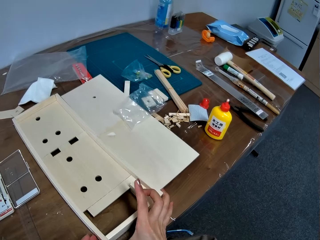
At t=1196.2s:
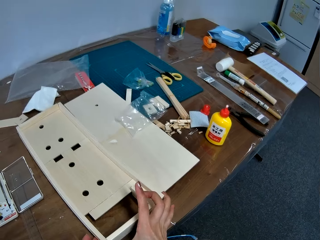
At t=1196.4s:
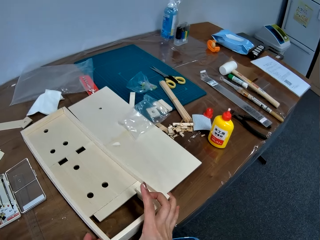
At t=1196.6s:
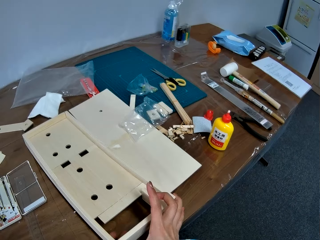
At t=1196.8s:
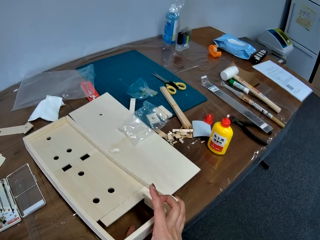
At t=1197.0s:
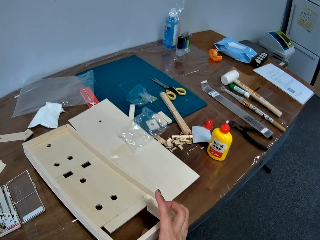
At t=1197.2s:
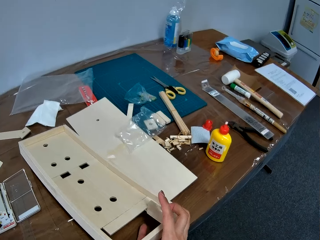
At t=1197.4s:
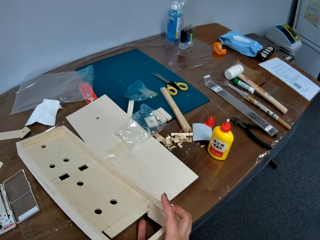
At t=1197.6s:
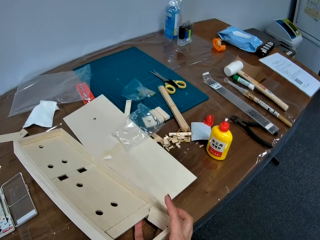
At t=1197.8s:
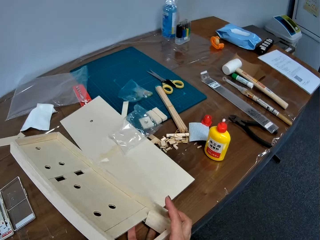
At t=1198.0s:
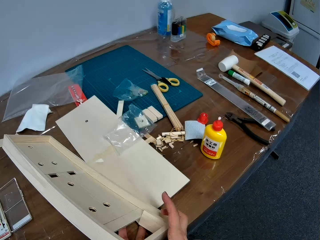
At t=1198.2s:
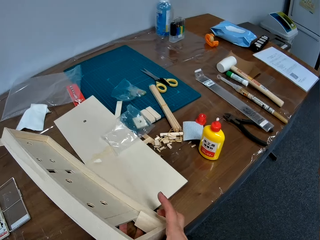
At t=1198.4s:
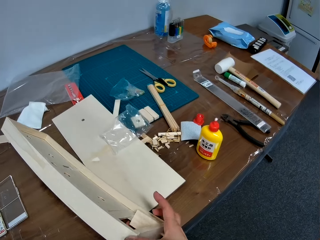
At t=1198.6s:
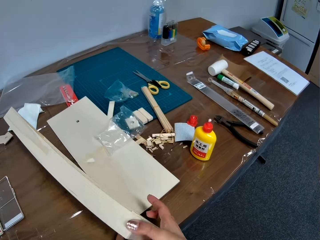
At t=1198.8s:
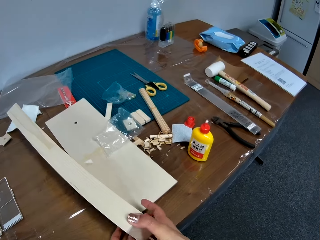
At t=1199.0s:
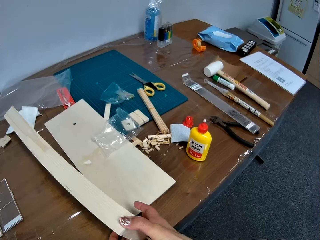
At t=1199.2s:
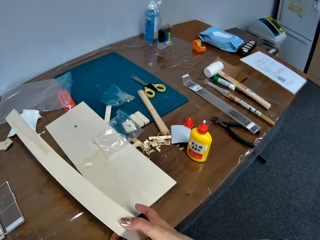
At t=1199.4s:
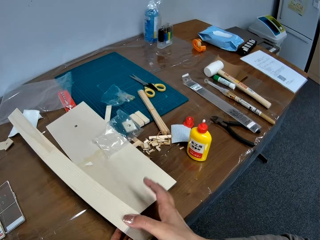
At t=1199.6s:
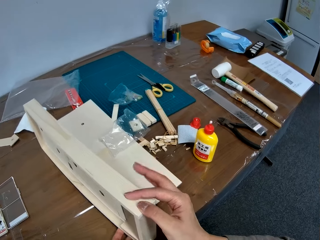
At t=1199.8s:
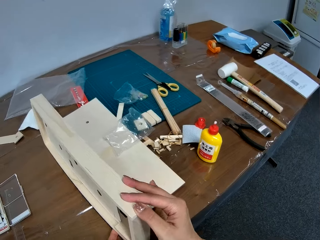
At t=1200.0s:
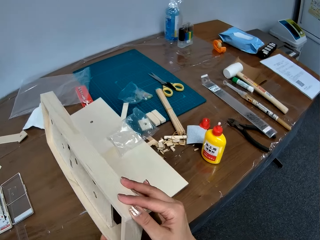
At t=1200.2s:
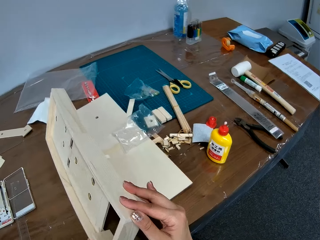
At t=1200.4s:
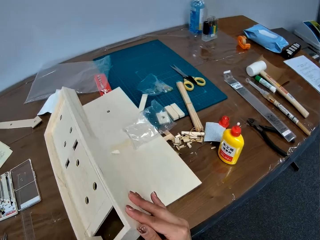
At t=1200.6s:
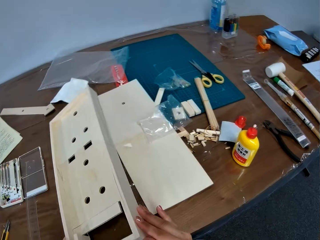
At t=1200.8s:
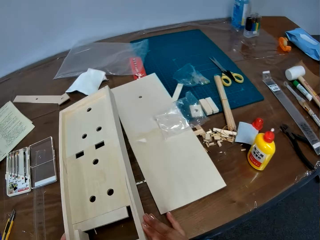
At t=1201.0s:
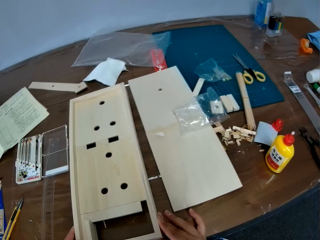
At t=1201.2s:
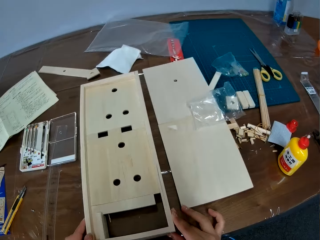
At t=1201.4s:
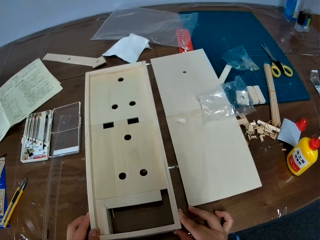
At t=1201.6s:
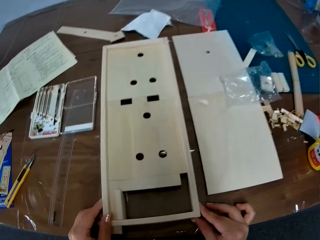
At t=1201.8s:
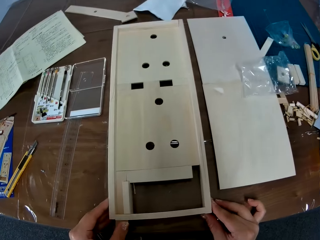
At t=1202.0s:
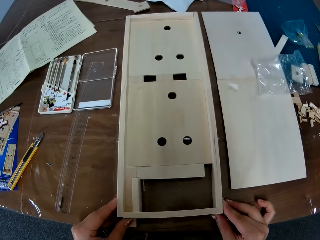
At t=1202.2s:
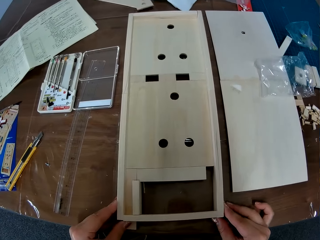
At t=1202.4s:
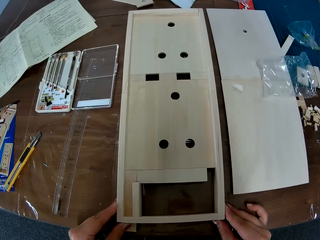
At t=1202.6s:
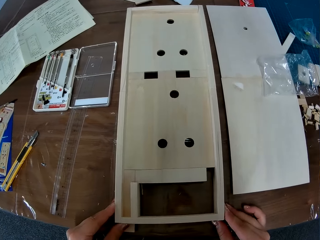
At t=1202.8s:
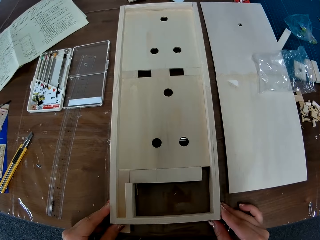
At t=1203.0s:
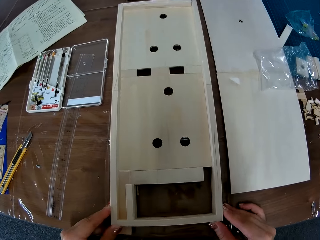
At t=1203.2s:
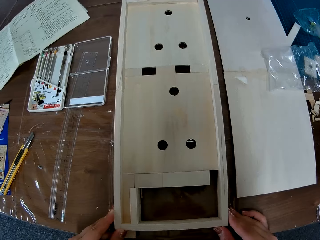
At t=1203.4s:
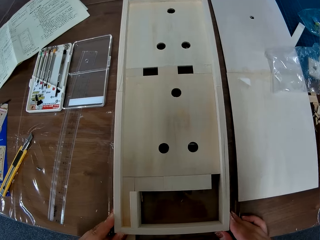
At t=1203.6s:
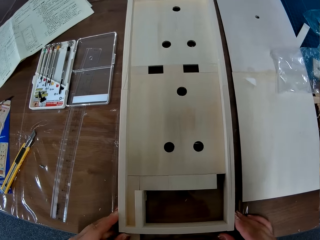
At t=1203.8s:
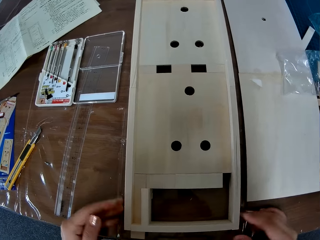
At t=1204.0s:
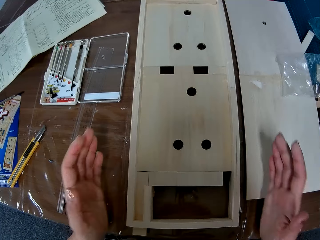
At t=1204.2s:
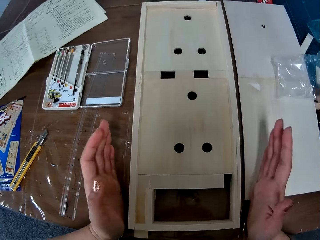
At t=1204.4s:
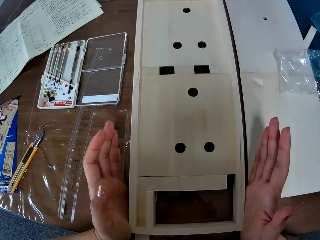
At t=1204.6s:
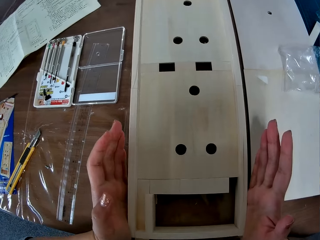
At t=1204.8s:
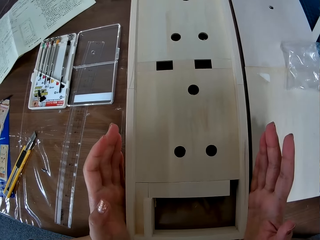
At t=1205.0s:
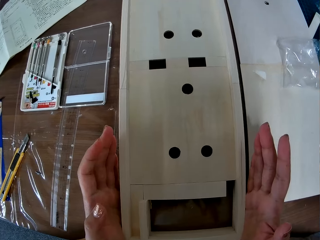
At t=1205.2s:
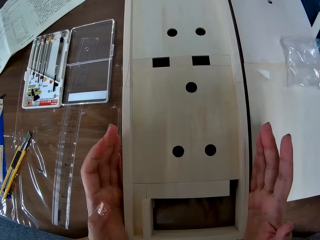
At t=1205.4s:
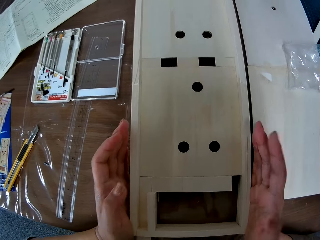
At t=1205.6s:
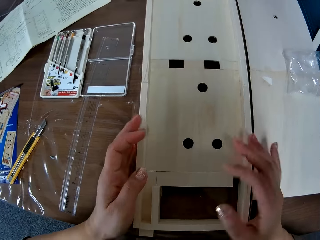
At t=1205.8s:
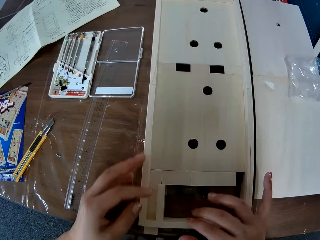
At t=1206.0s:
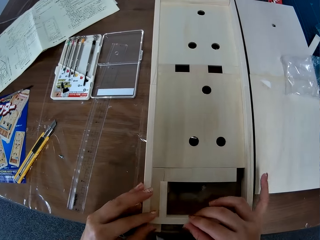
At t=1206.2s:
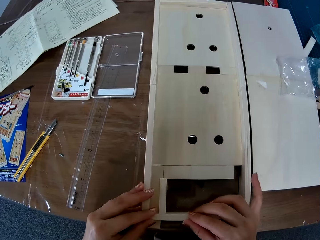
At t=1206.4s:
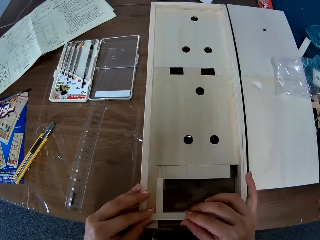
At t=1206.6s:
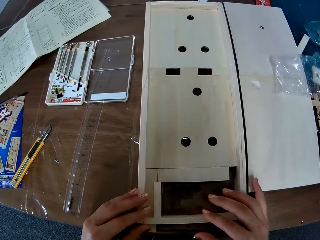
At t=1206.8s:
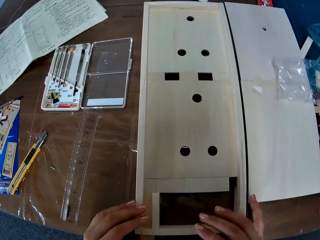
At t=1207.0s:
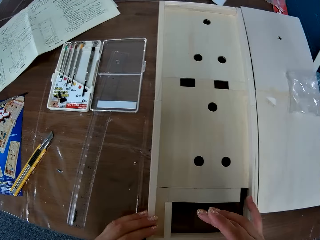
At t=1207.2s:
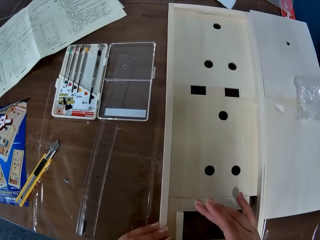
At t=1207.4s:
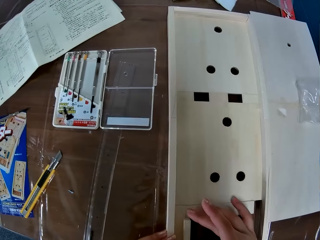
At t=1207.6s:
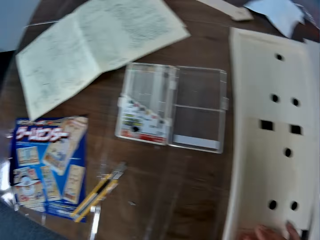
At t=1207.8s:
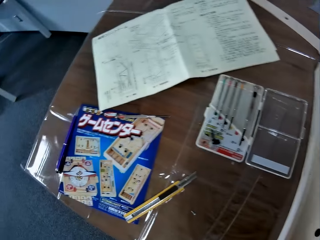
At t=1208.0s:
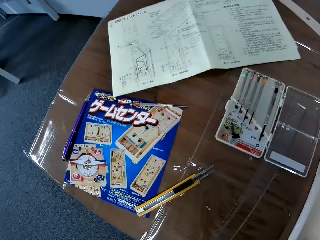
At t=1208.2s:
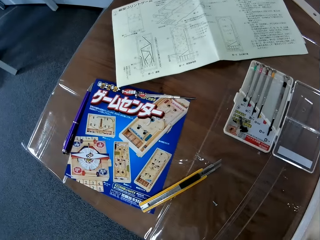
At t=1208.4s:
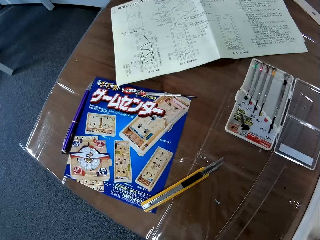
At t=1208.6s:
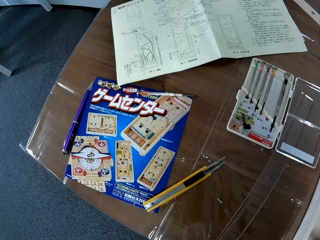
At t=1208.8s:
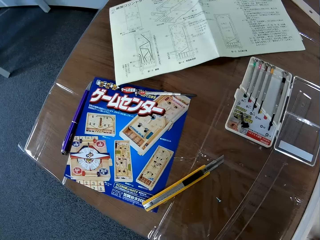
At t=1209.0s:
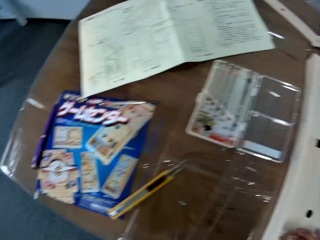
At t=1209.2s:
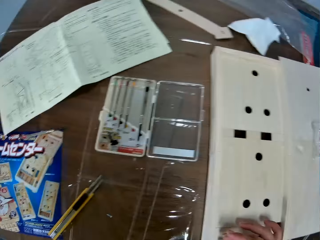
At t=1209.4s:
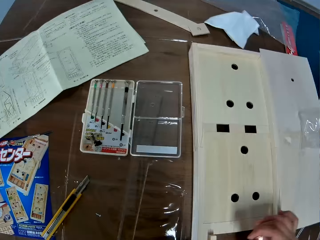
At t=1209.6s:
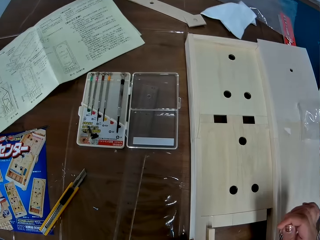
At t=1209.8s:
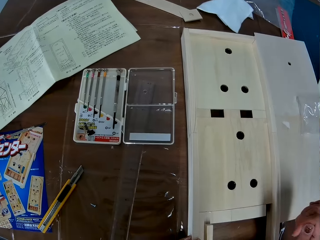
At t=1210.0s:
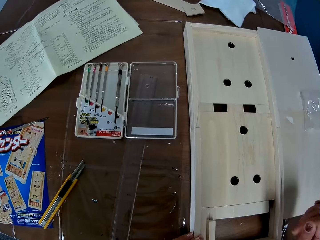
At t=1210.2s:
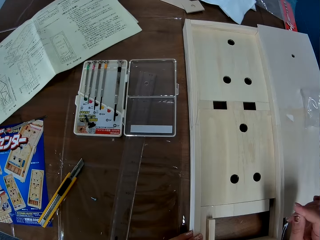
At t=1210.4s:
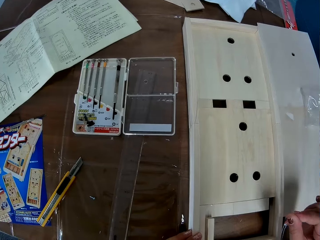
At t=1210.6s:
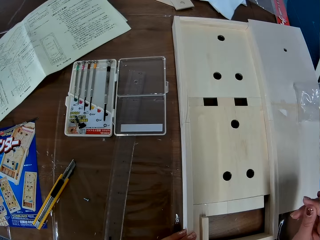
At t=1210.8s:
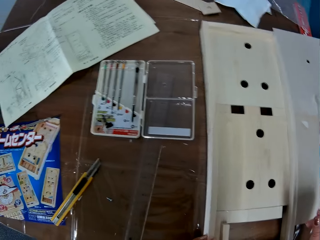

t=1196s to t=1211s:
The camera wearer pulls a crafting wood, lifts the crafting wood, turns the craft board over, and places the crafting wood on a table. She holds the corners of the crafting wood, fixes the crafting wood, presses the craft board, and holds the crafting wood. She moves her hands, touches a wood with her right hand, moves a camera, and withdraws her hand.

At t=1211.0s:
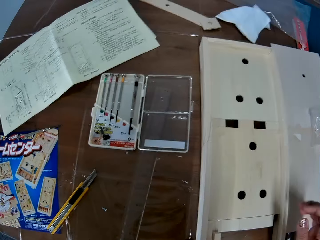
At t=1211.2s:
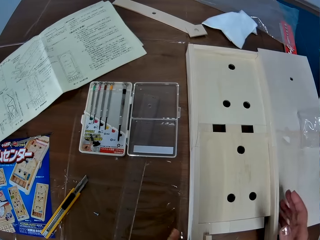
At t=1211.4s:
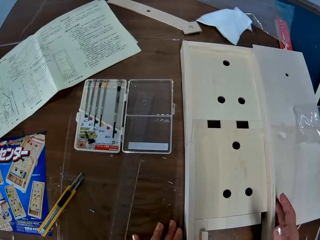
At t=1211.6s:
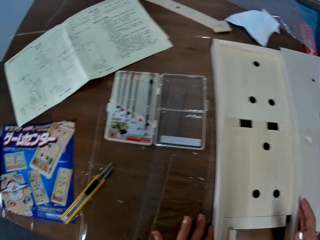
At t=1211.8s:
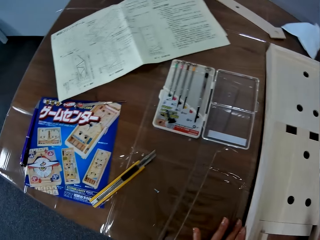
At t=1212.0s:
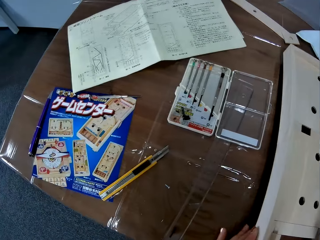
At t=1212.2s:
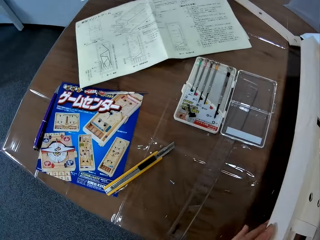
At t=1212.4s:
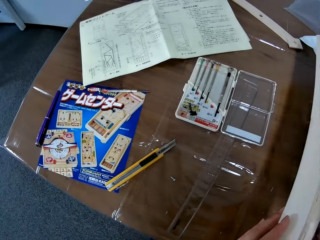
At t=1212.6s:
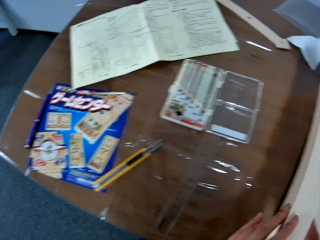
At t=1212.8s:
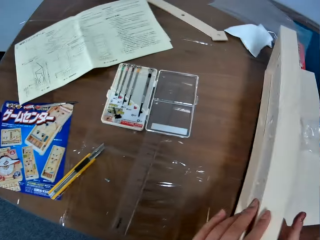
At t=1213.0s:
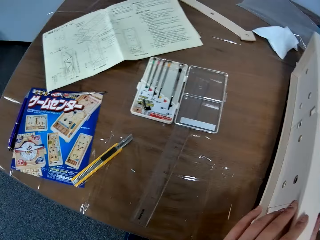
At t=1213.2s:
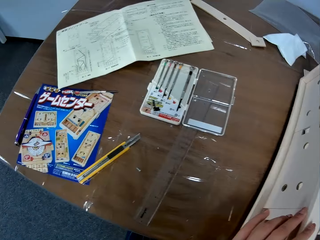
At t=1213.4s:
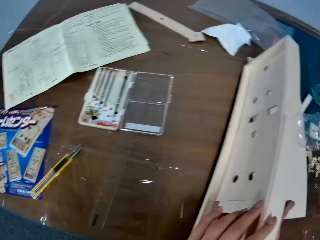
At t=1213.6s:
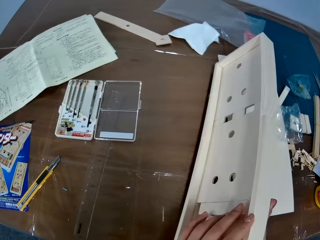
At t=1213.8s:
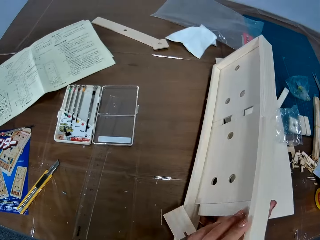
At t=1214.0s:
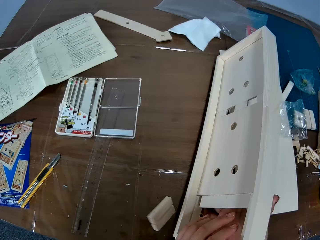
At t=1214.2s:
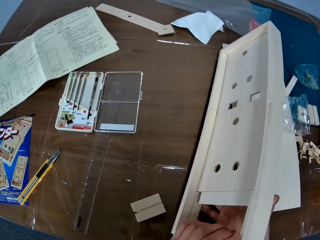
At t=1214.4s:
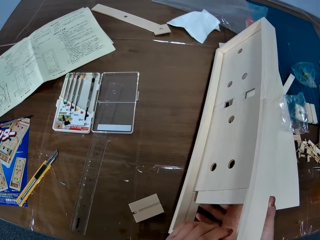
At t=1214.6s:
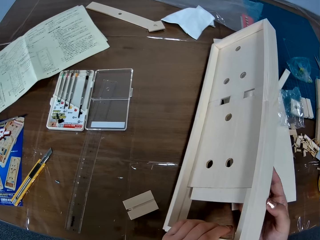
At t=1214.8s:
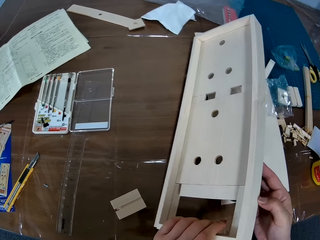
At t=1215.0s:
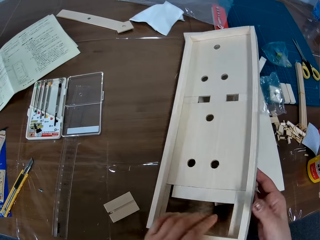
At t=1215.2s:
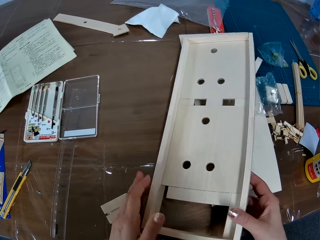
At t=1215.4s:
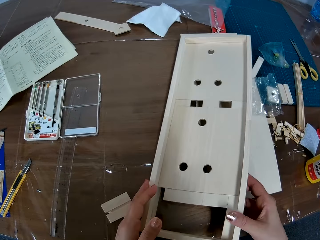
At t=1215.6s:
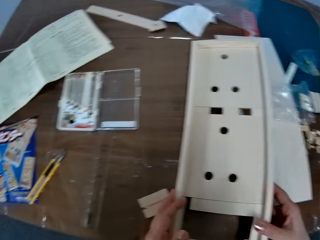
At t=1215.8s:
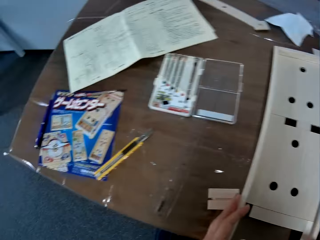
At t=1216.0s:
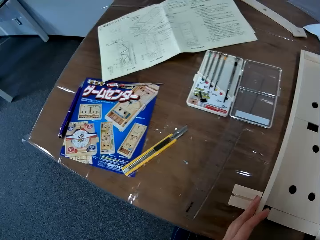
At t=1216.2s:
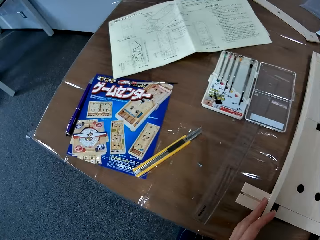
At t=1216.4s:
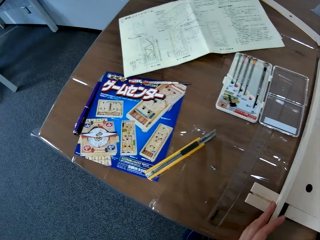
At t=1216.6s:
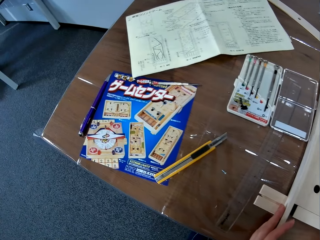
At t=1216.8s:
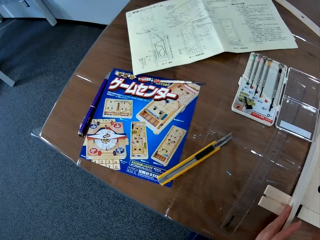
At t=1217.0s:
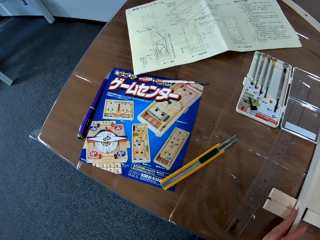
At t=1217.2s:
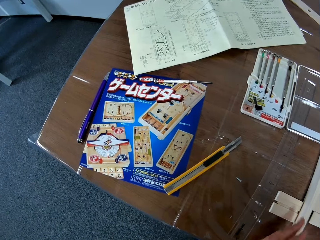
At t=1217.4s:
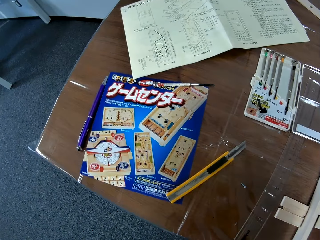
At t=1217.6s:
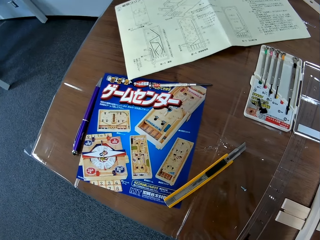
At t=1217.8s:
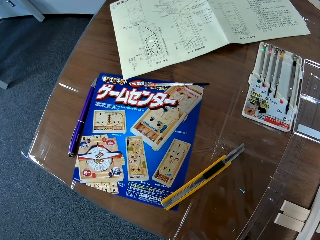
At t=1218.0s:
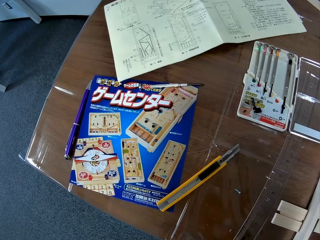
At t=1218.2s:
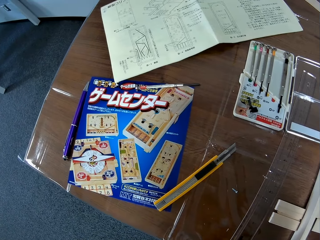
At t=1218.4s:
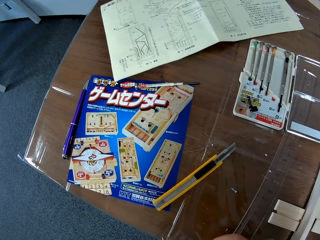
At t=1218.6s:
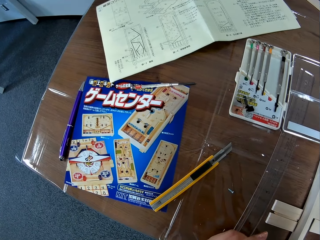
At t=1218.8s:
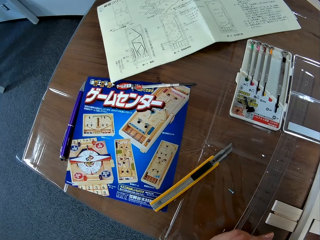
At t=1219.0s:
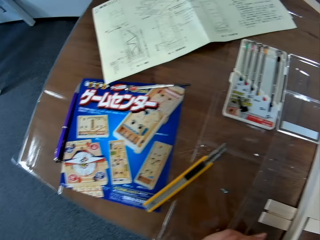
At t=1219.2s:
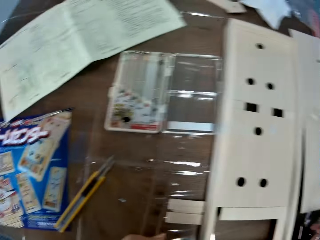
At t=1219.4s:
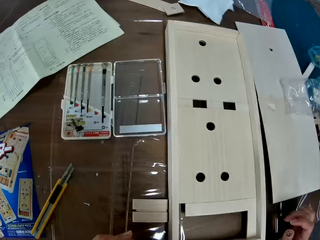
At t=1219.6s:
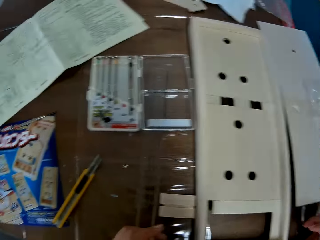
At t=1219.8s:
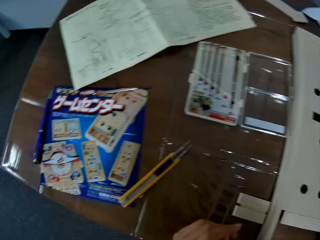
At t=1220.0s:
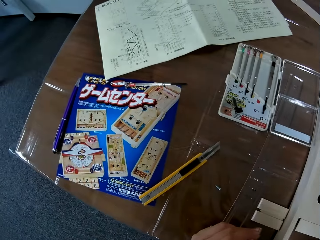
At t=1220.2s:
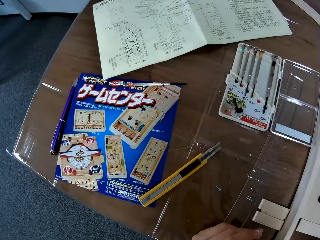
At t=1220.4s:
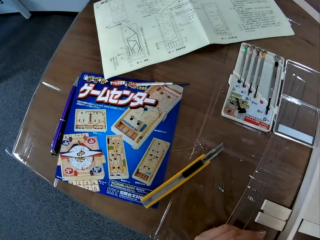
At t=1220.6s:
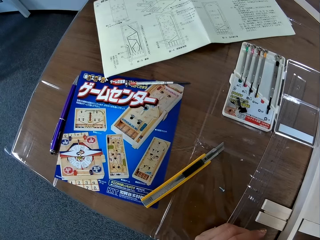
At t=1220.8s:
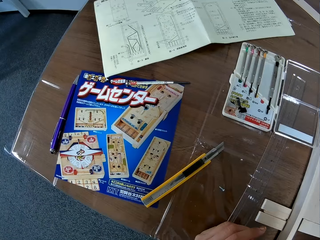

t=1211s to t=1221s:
The camera wearer rubs her fingers, touches a wood, lifts a crafting wood, and turns the craft board over. A piece of wood falls. The camera wearer holds the crafting wood, places the crafting wood on a table, moves a camera, moves her hand, and moves the camera.
